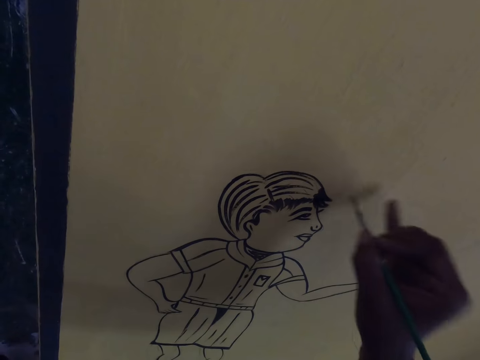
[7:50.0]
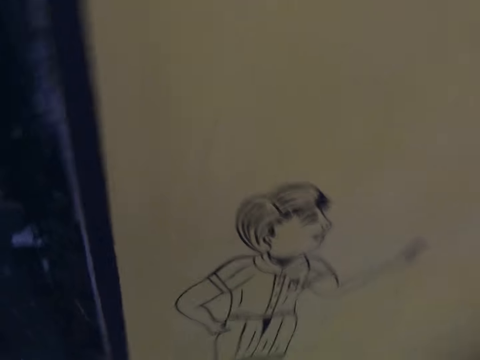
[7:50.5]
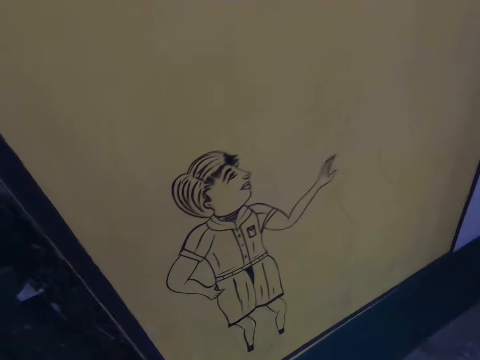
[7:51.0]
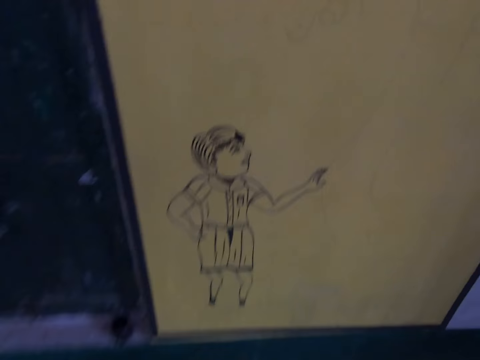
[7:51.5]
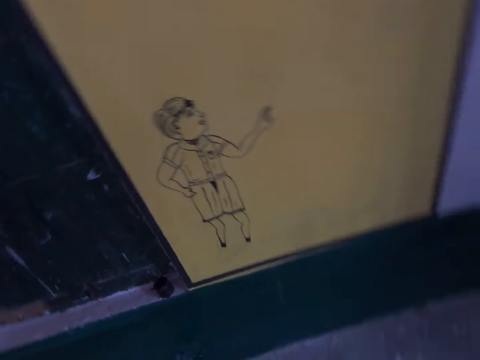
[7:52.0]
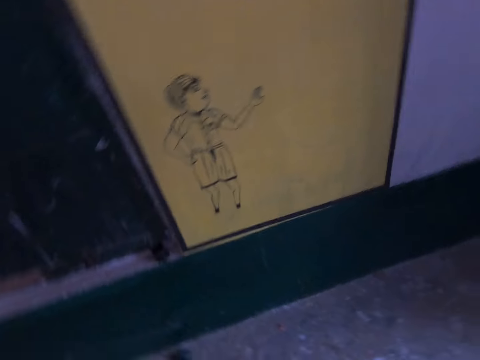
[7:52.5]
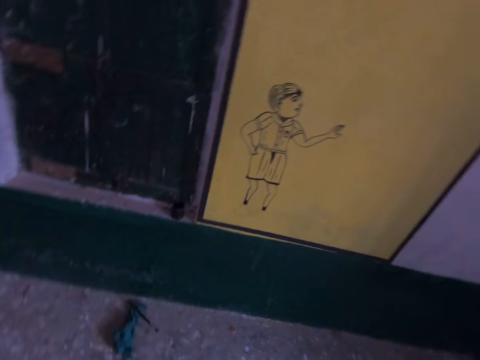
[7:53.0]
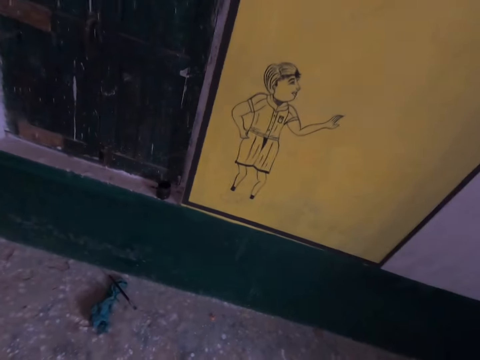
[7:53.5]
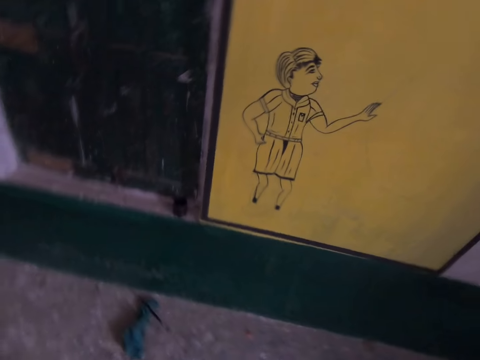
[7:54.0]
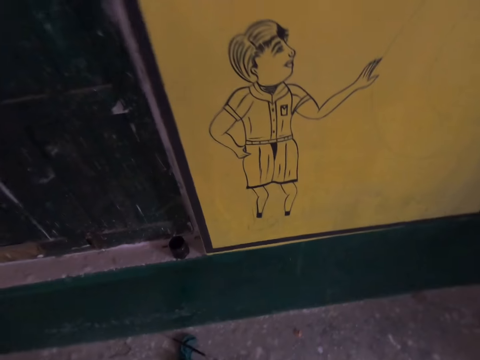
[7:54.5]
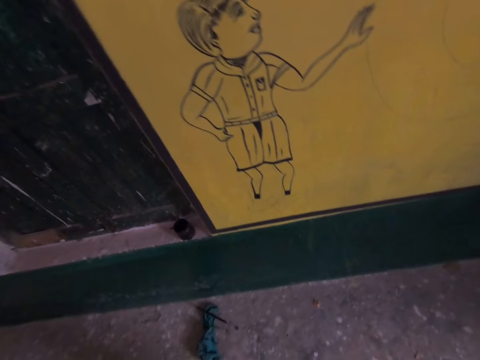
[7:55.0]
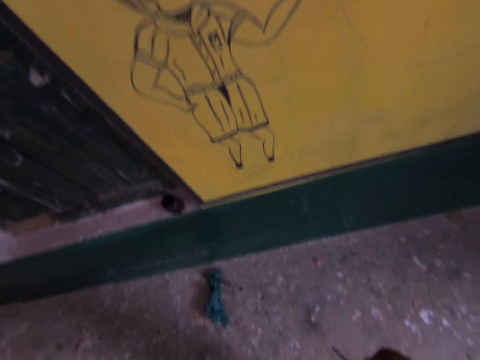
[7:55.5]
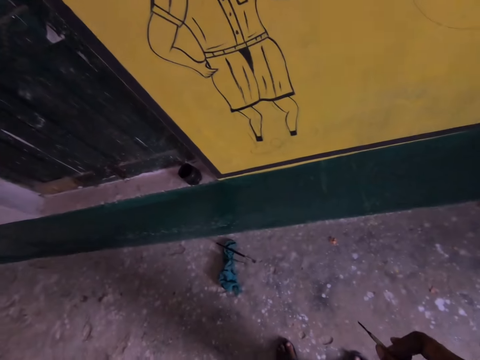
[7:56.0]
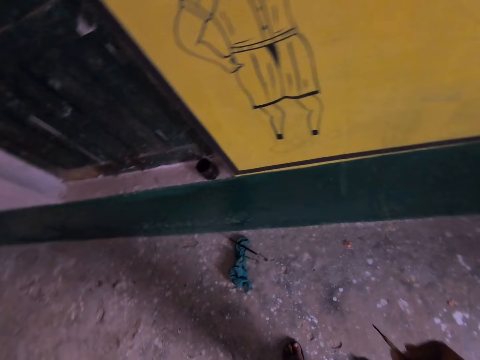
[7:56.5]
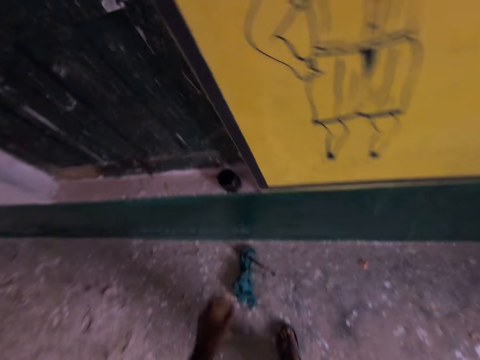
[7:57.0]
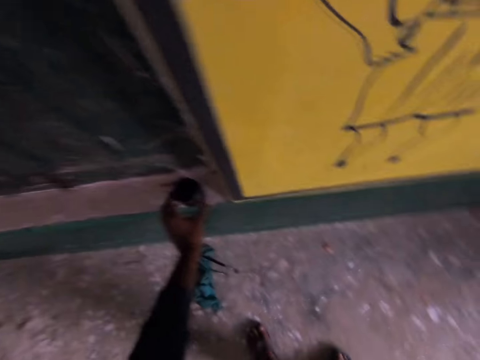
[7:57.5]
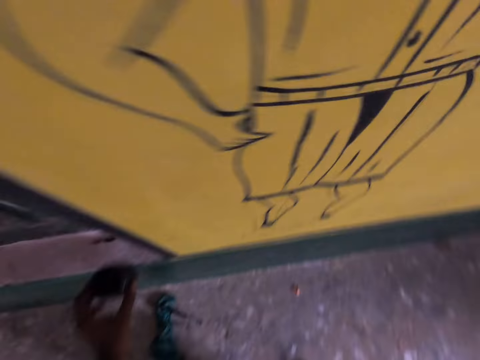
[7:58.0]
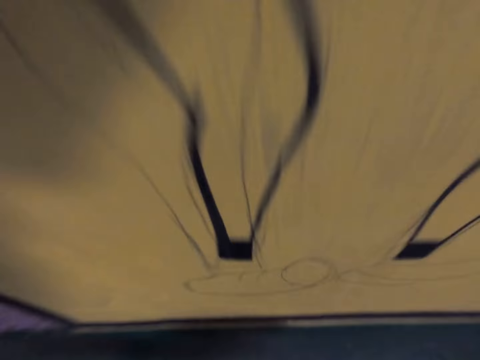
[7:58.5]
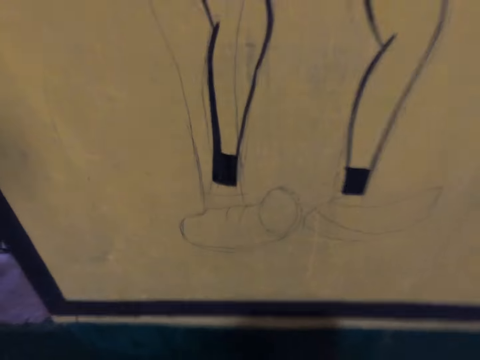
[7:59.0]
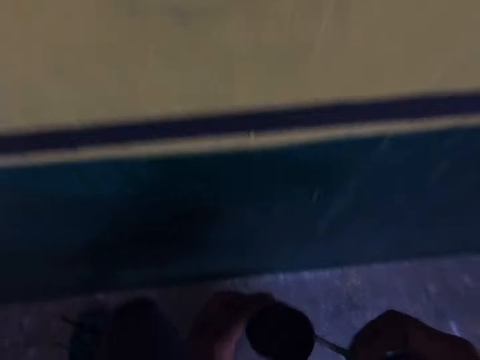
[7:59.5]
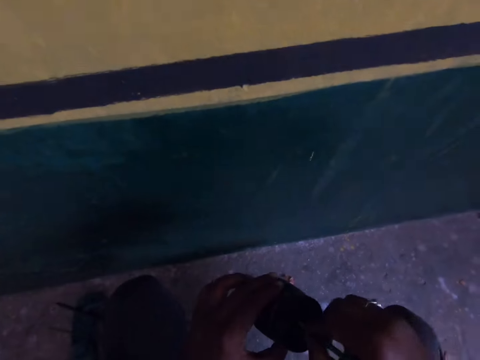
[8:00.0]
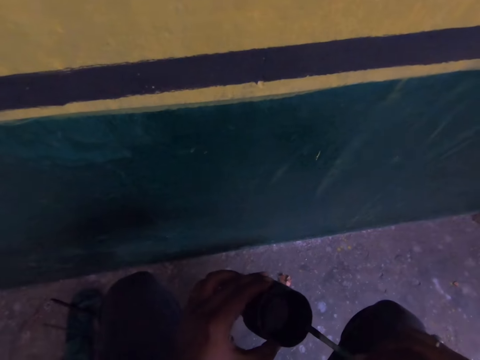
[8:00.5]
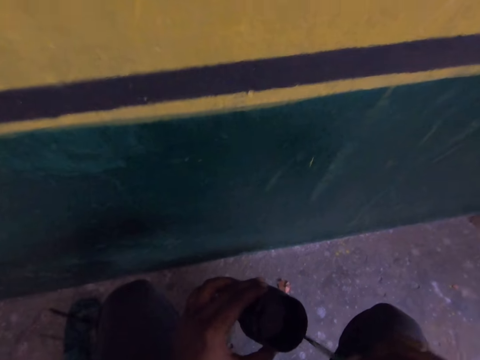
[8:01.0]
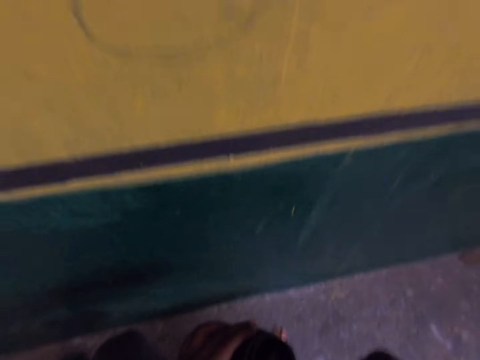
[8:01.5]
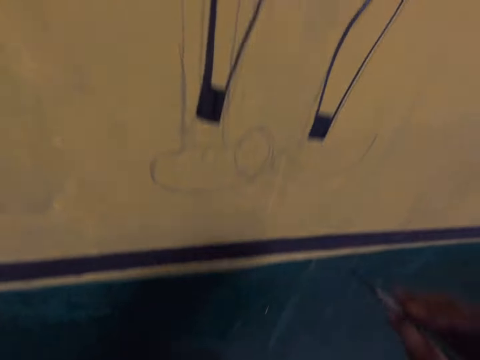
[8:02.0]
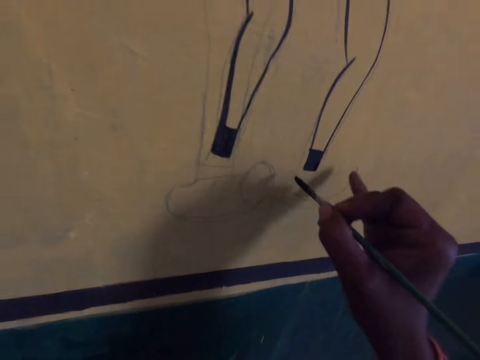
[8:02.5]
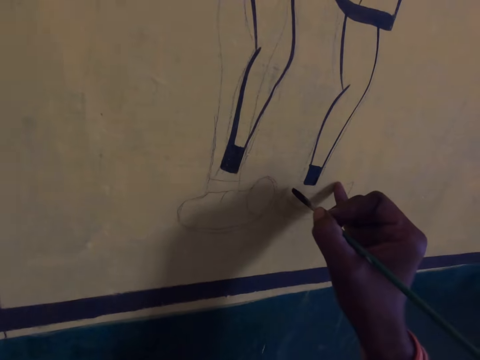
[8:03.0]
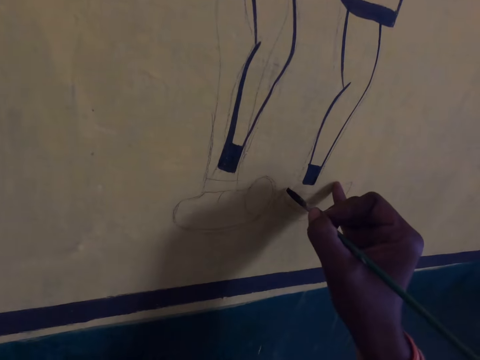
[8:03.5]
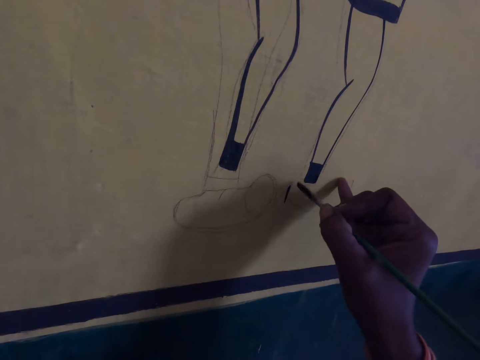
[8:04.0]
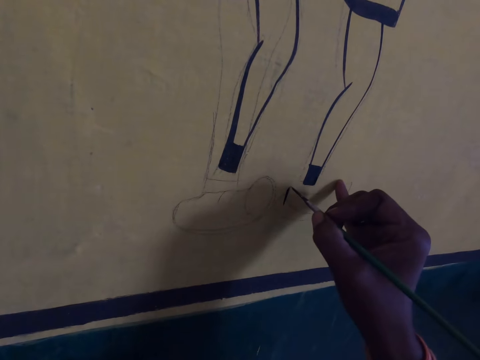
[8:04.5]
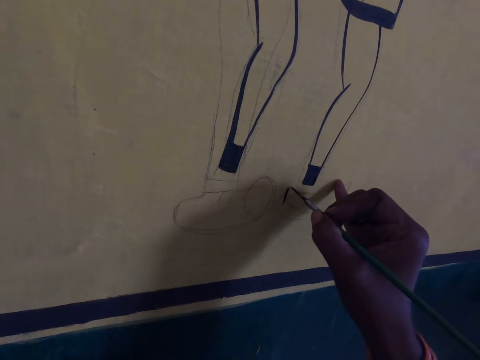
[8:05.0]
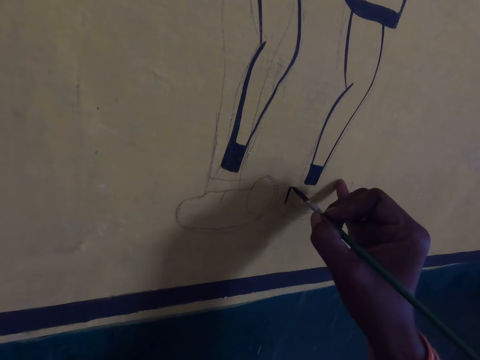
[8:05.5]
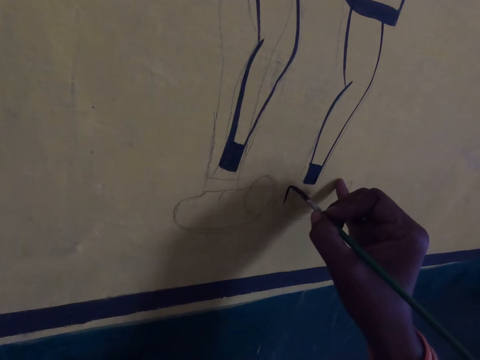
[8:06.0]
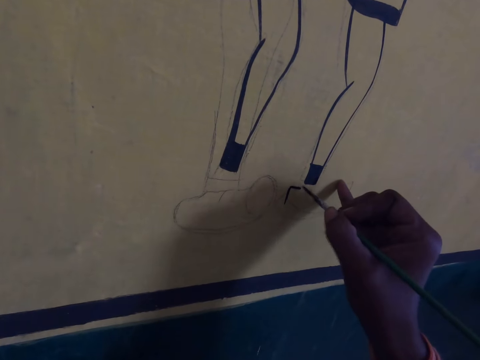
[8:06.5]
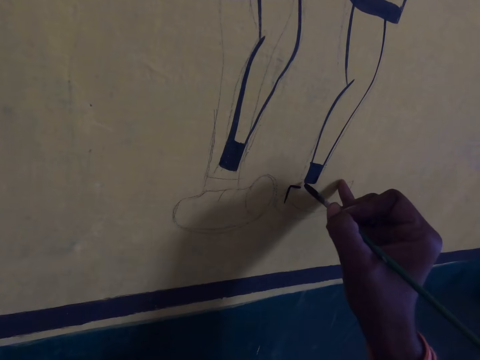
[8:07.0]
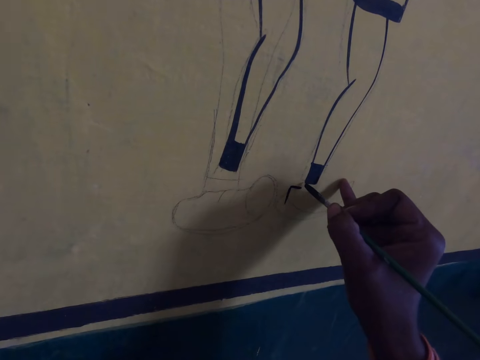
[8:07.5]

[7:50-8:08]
The camera wearer moves around the room. They pick up the paint container from the floor and dip the drawing brush or paintbrush into the paint container. They squat down. They draw on a board using the paintbrush. They draw on the board using the paintbrush again.

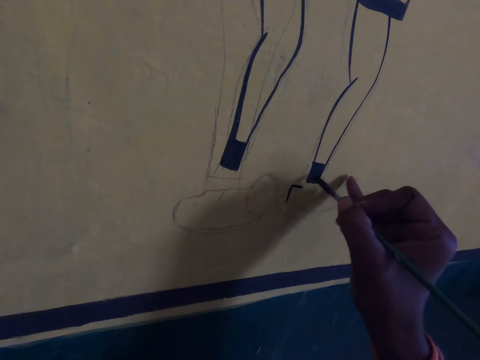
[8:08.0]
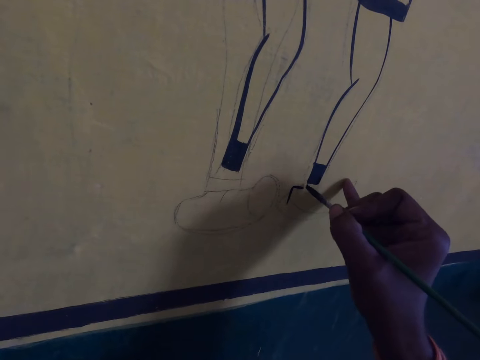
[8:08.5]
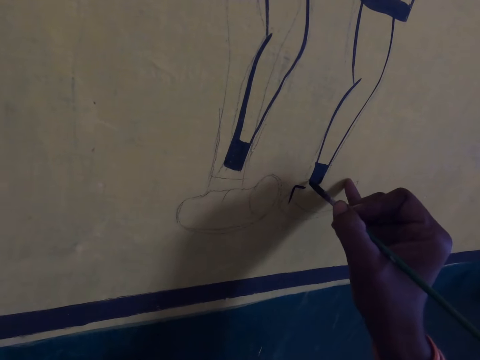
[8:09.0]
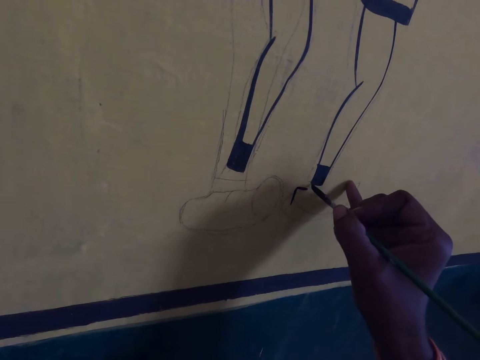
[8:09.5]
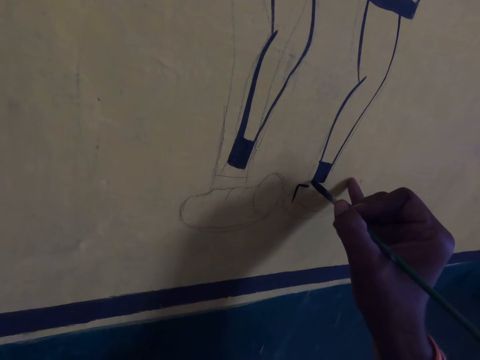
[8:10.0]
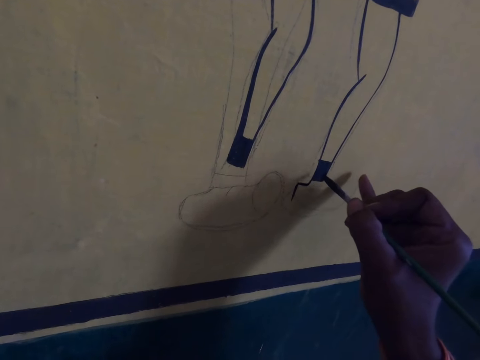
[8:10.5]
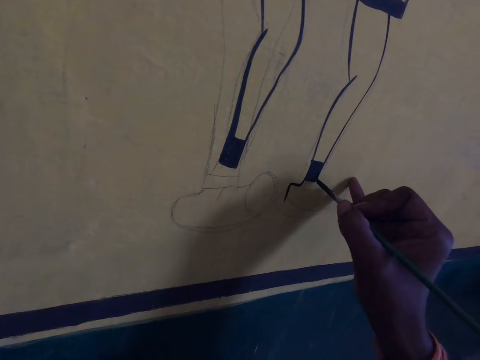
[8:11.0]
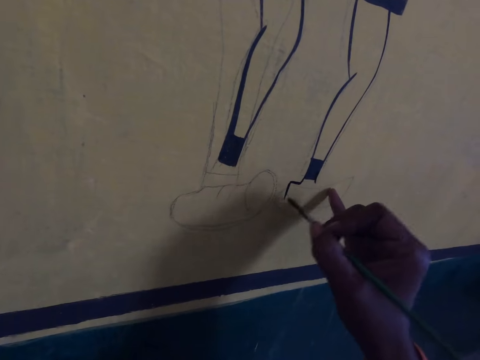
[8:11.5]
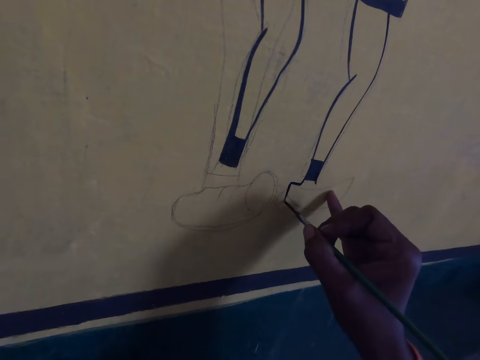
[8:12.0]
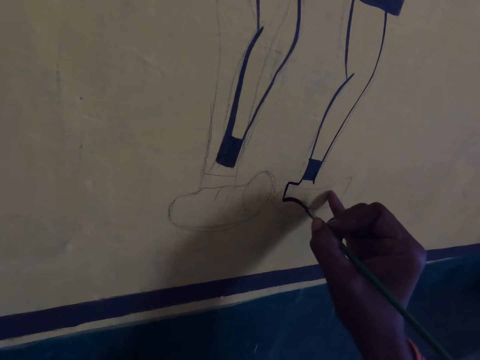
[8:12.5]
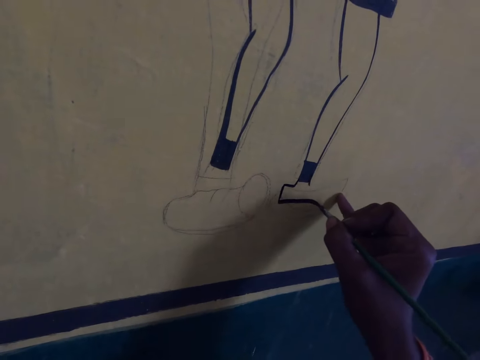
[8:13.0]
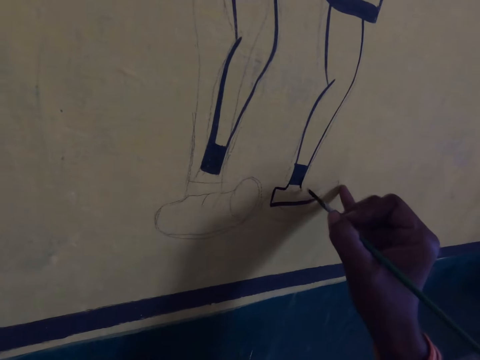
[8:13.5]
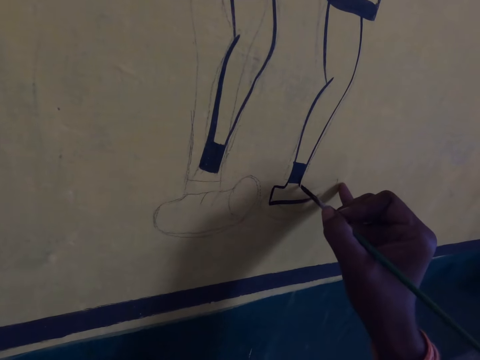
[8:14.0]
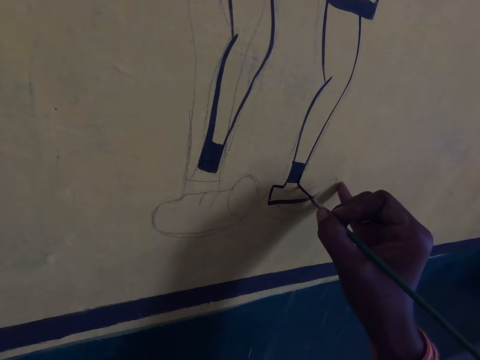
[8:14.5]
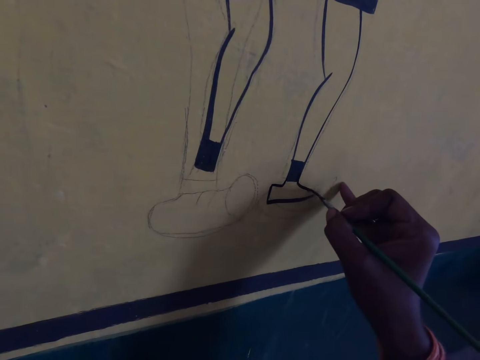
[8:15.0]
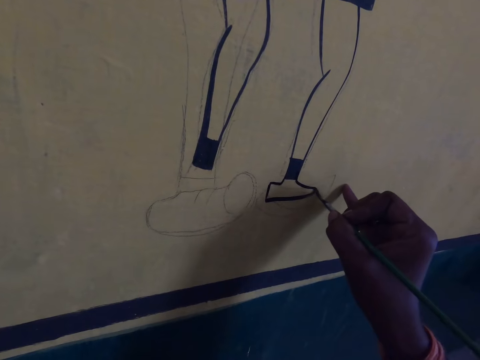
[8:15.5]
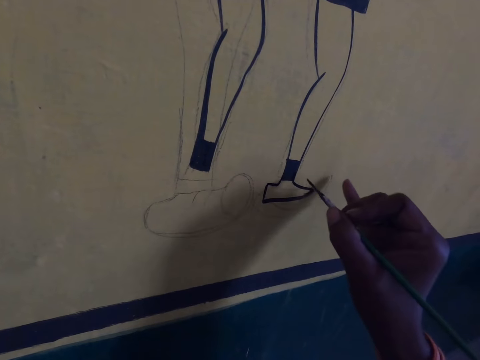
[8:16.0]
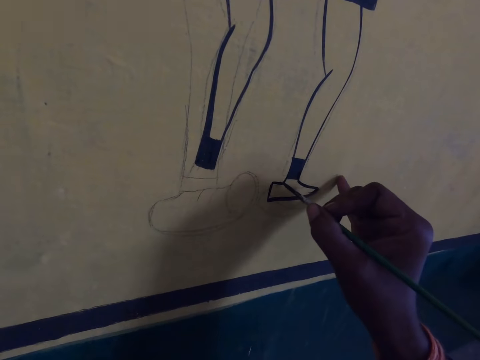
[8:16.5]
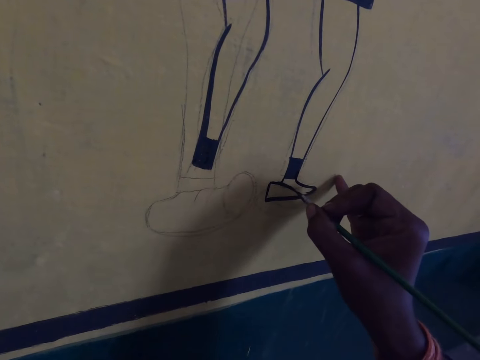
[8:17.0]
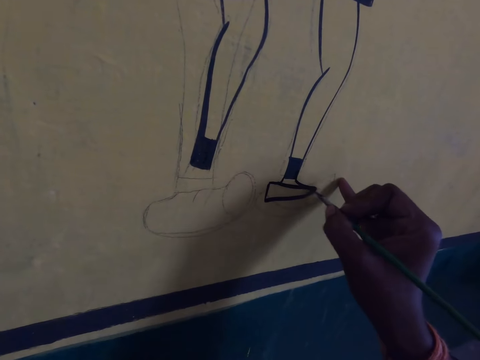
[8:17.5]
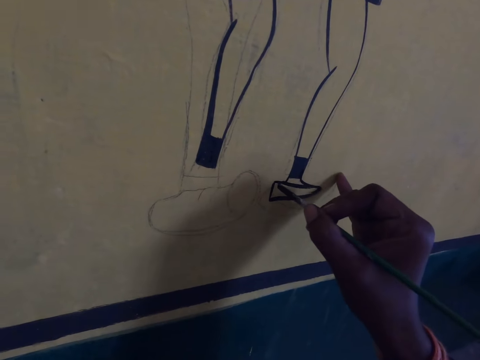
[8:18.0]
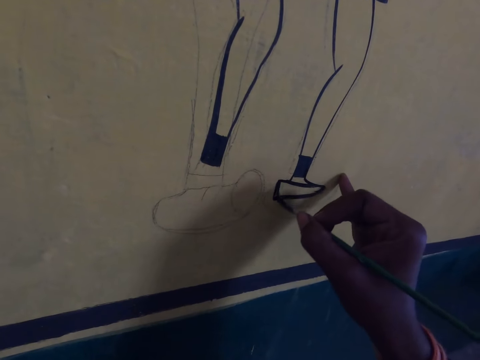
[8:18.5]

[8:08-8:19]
The camera wearer draws on a board using a paintbrush. They draw on the board using the paintbrush repeatedly.
